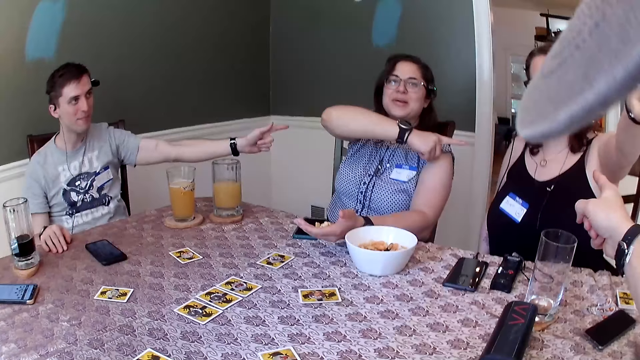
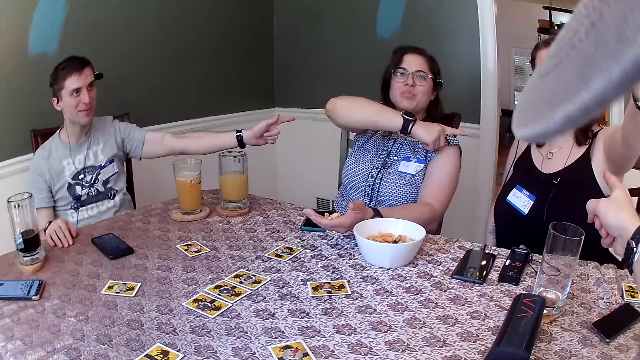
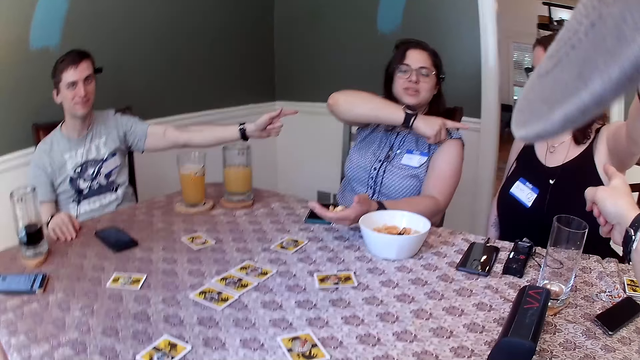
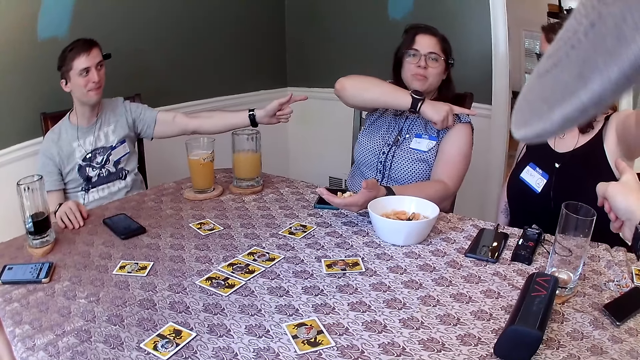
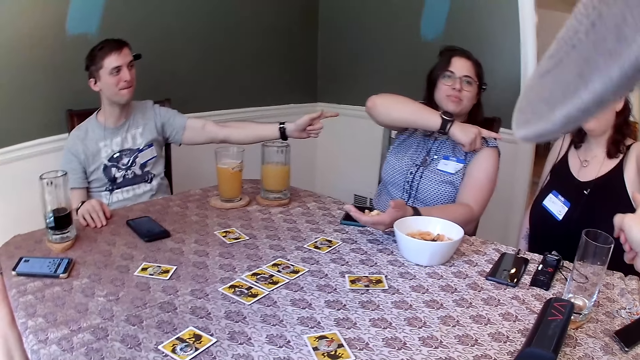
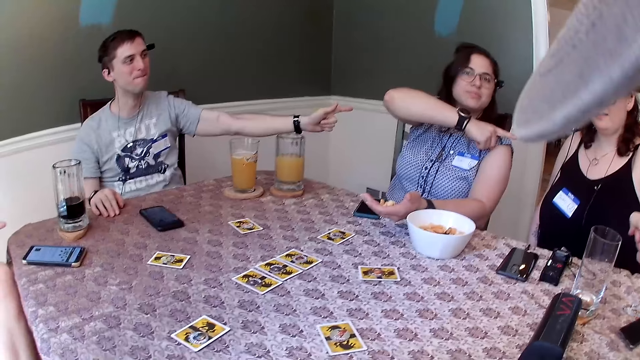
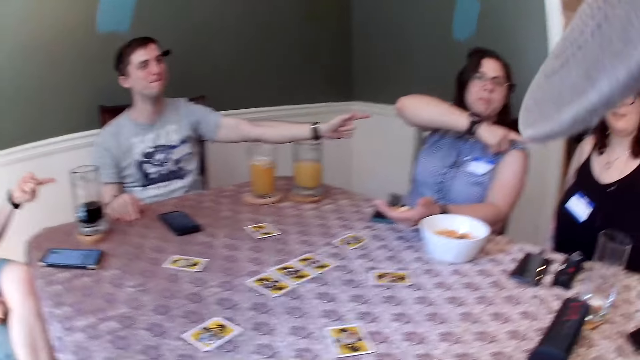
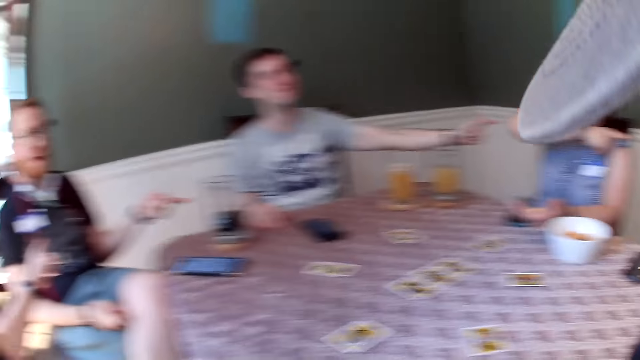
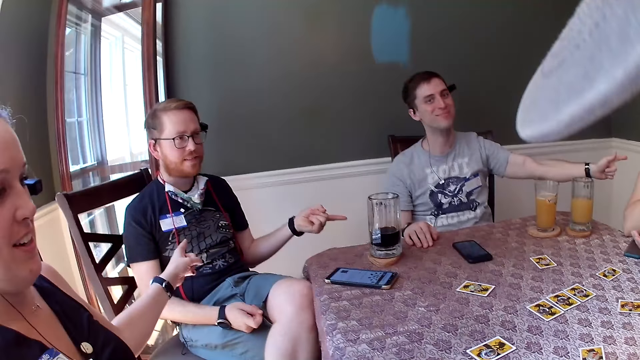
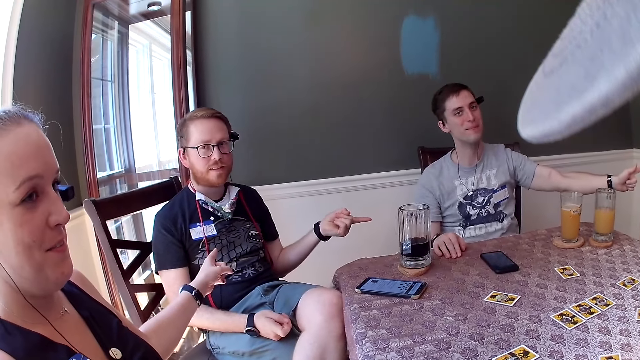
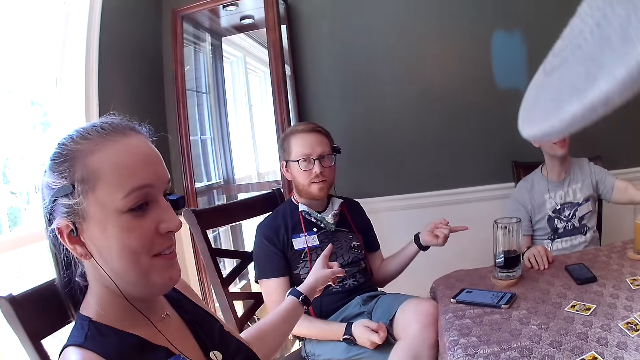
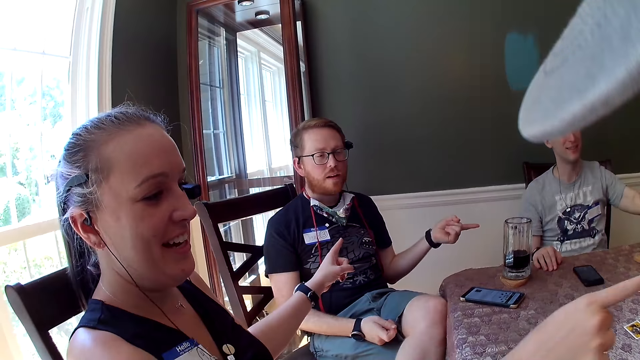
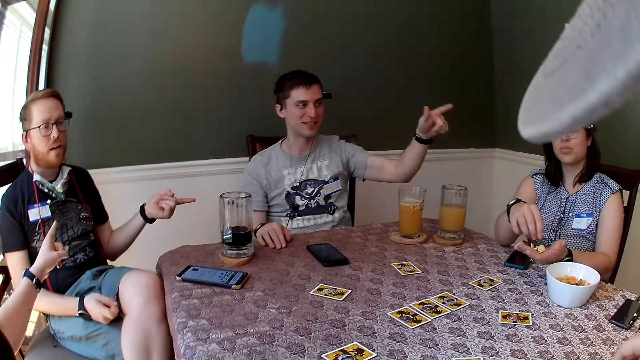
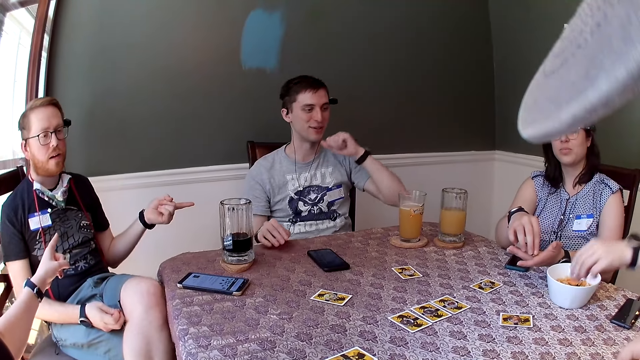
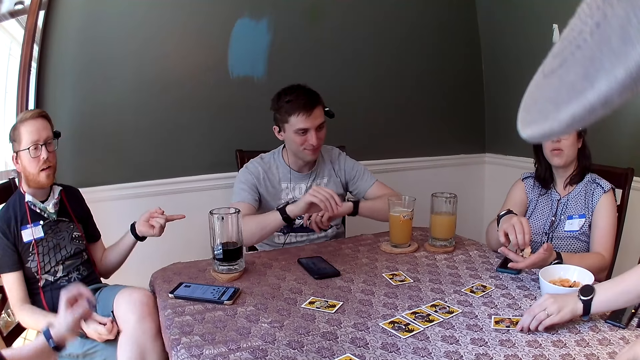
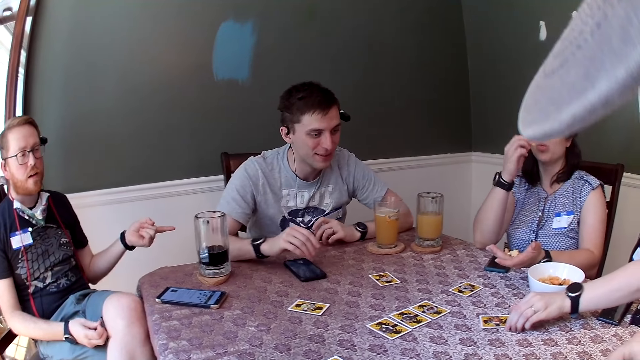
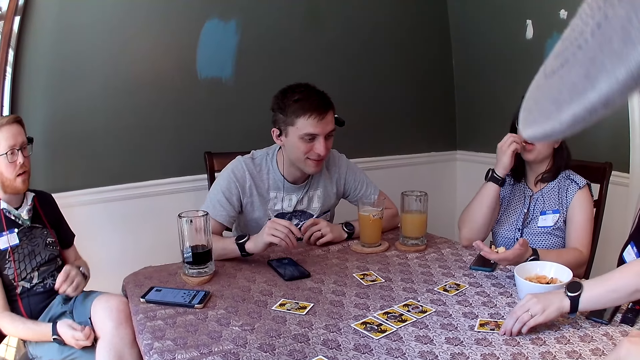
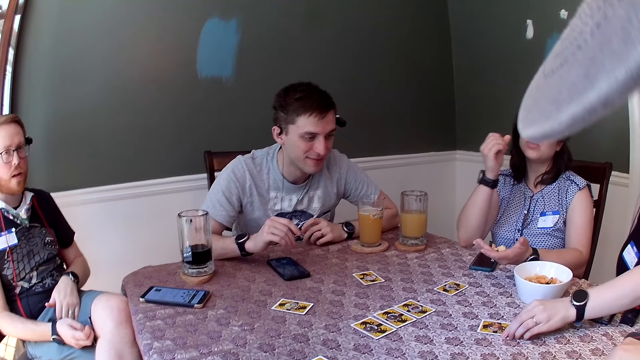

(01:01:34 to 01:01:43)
A woman flaps the hand and puts the hand down. Another woman eats chin chin out of her left hand. The other woman turns the card upside down. The first woman moves the card on the table with her left hand.

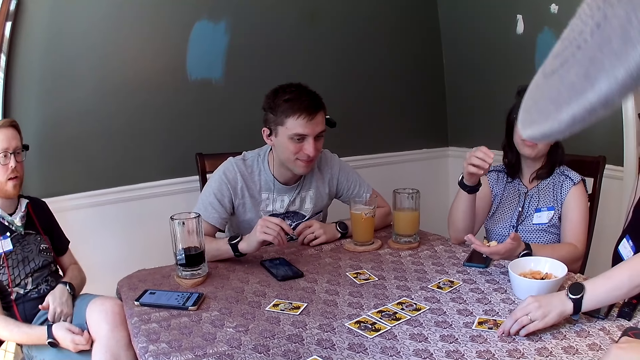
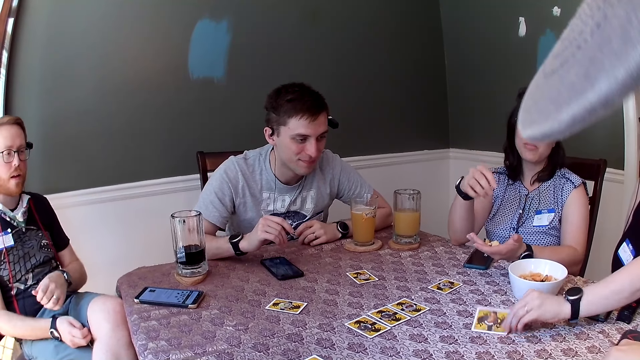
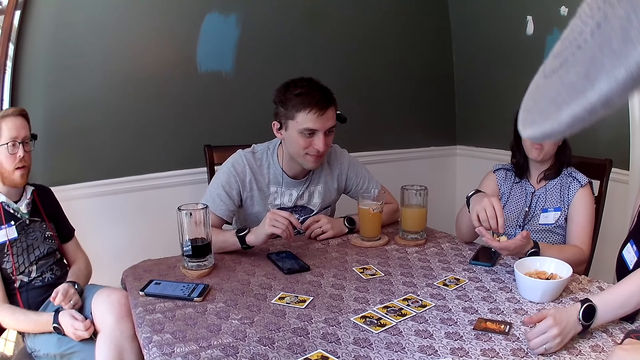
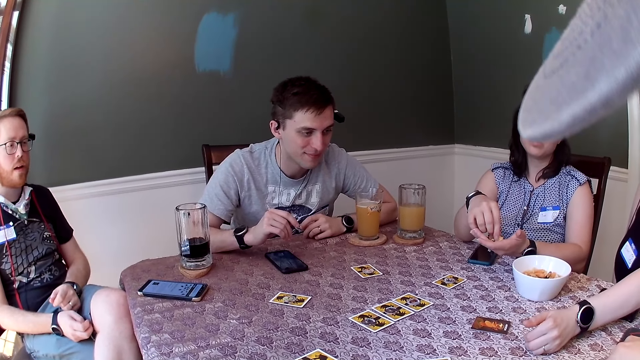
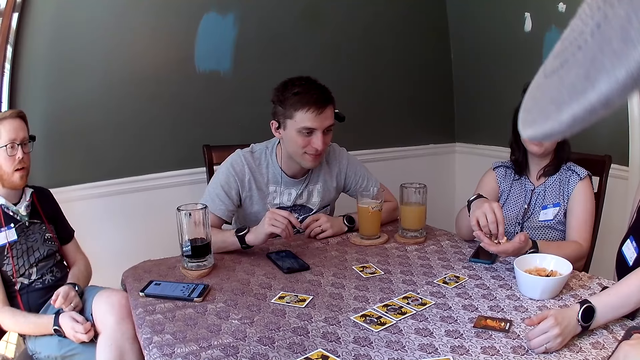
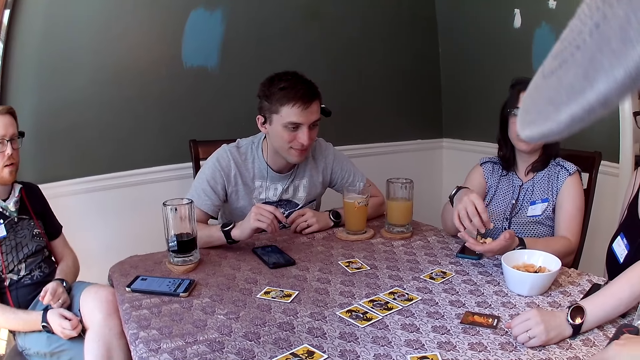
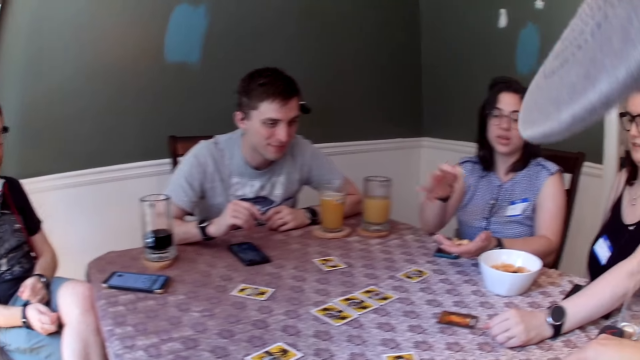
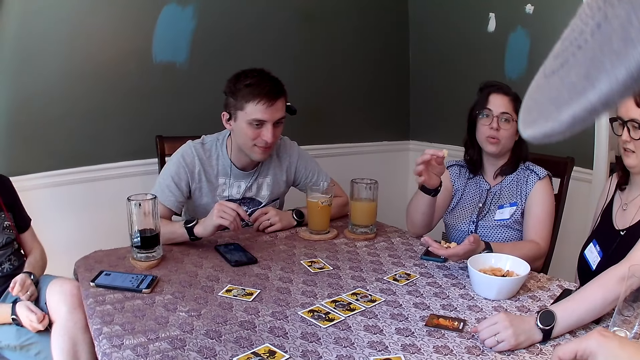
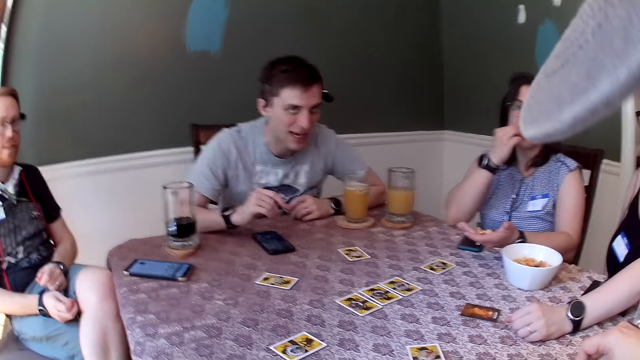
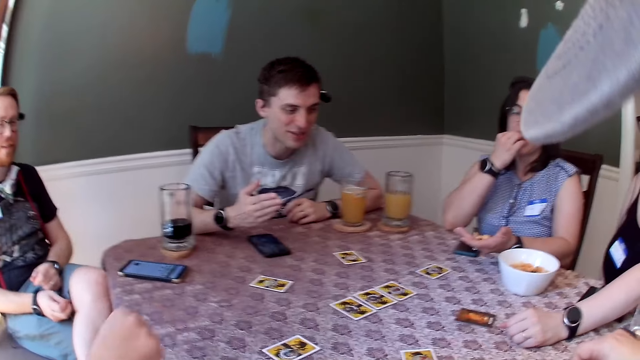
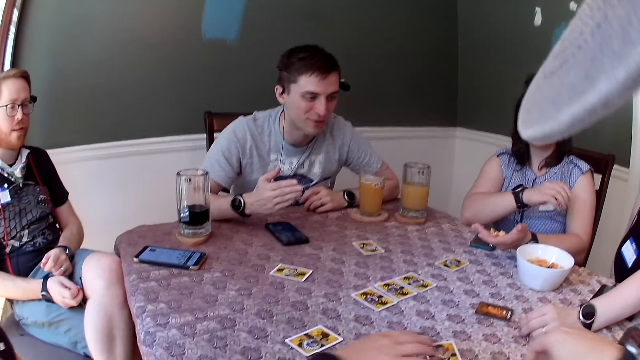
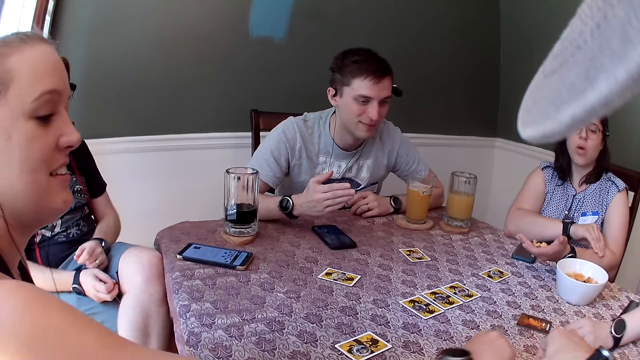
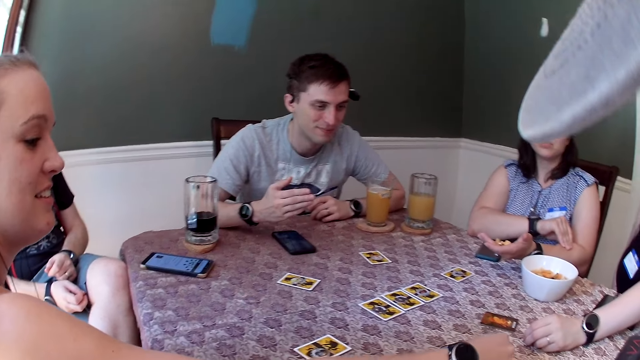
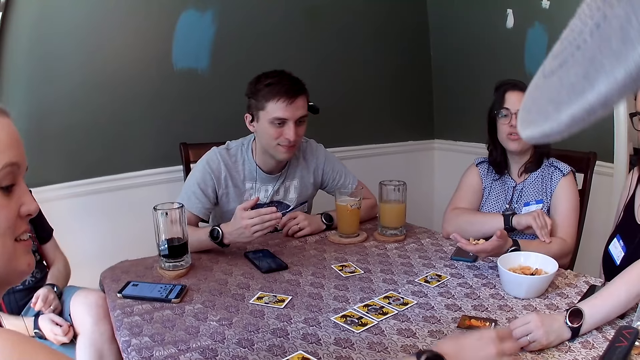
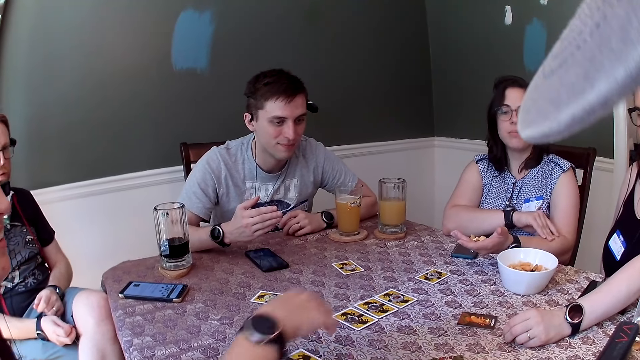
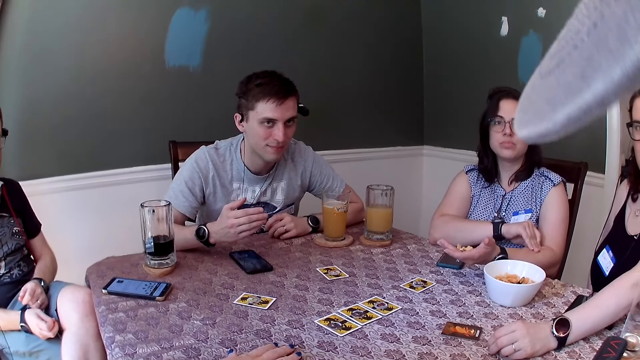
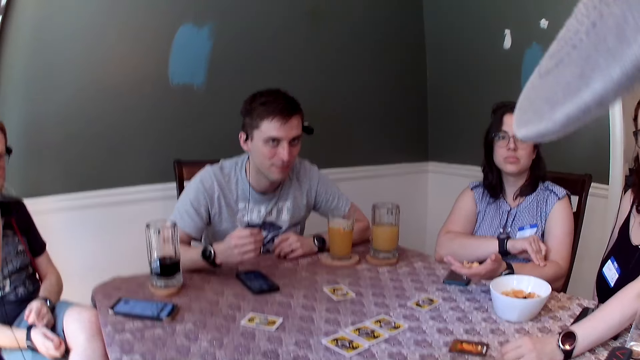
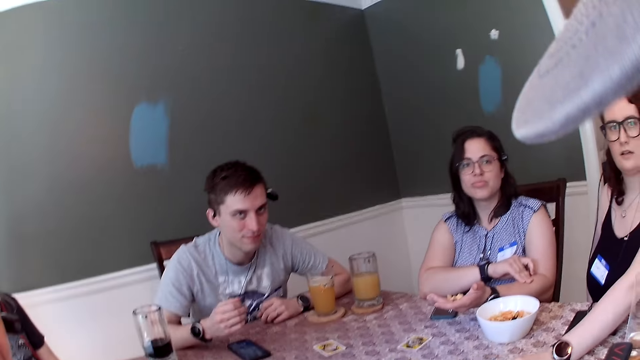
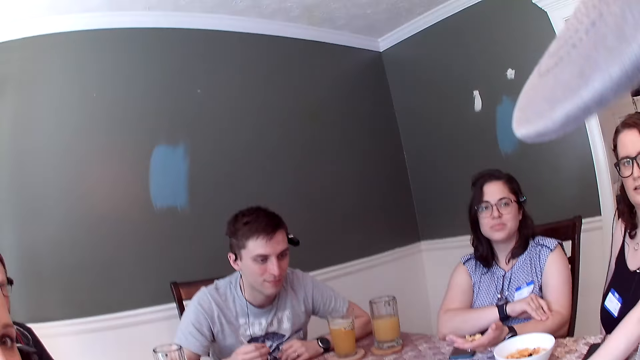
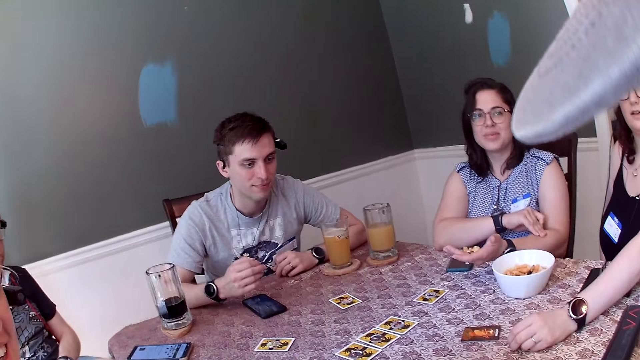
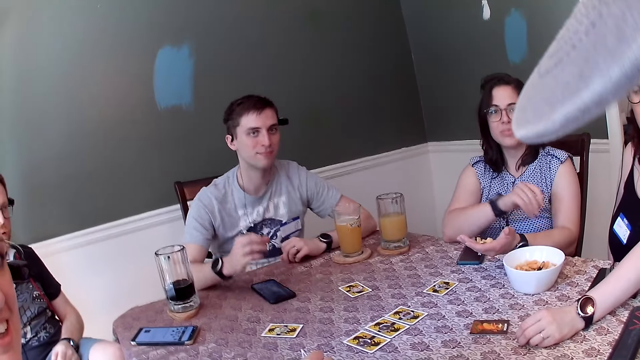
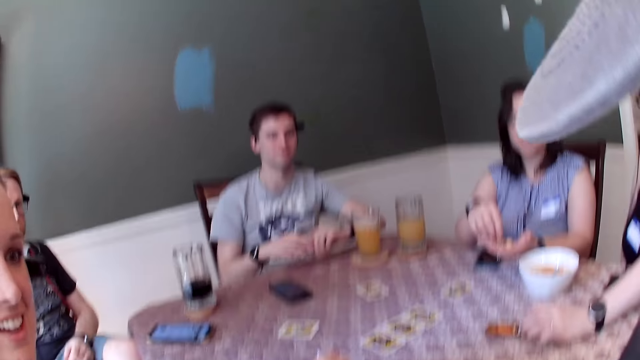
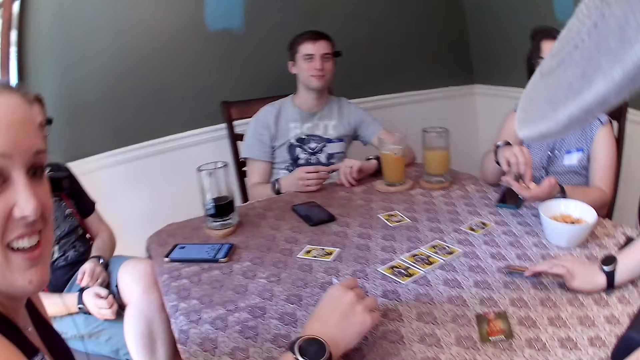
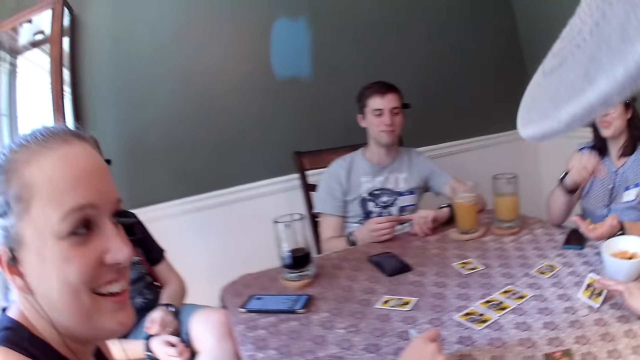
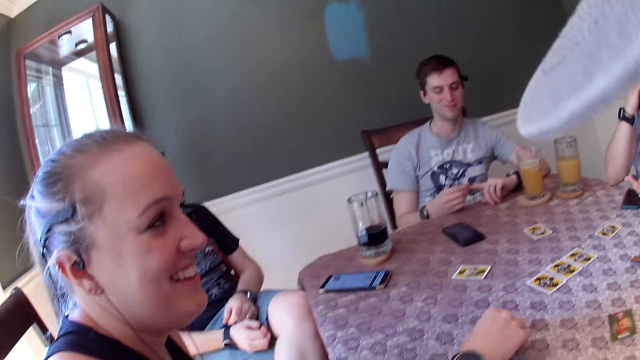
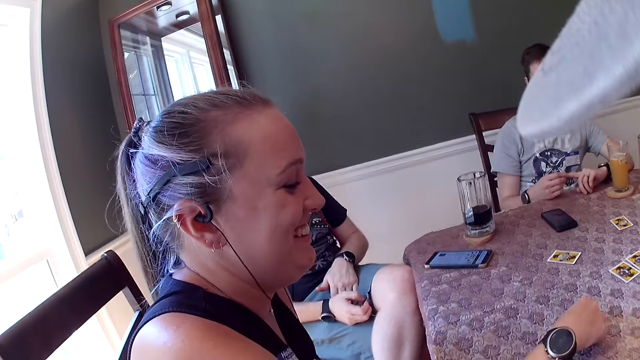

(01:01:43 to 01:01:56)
A woman turns the card on the table with her left hand. Another woman puts the card down on the table and puts the hand on the table. The camera wearer flaps the hand. He touches a card on the table with his right hand. A third woman touches the card on the table with her left hand. The third woman picks the card and removes the hand from the card. The second woman eats chin chin out of her left hand. The third woman holds the card on the table.
